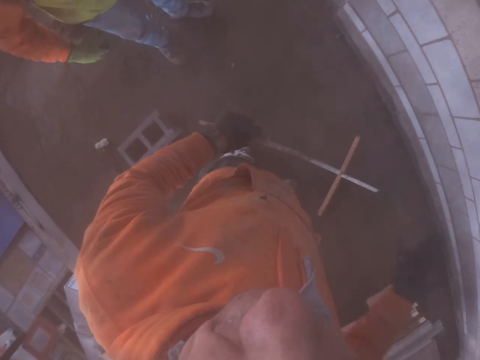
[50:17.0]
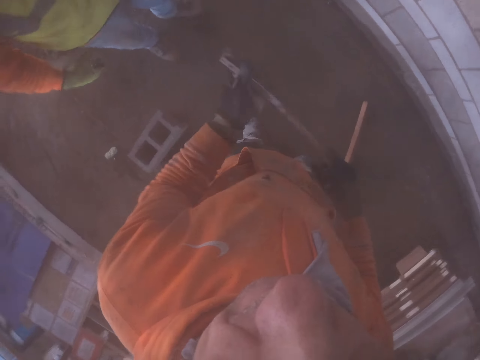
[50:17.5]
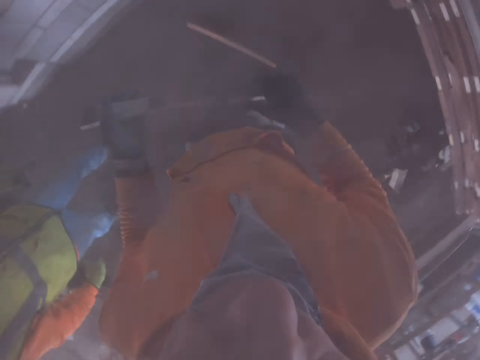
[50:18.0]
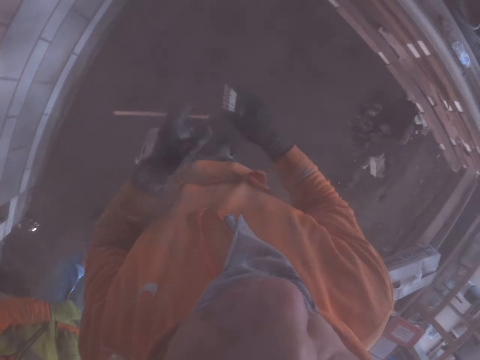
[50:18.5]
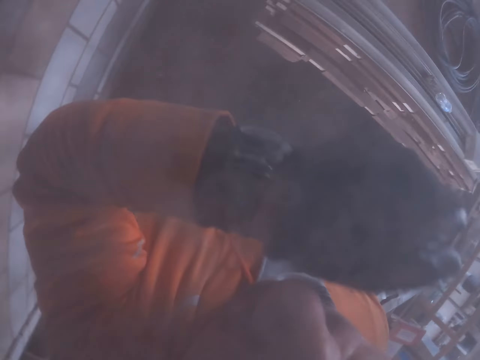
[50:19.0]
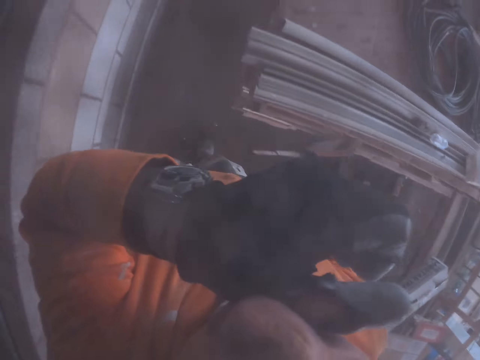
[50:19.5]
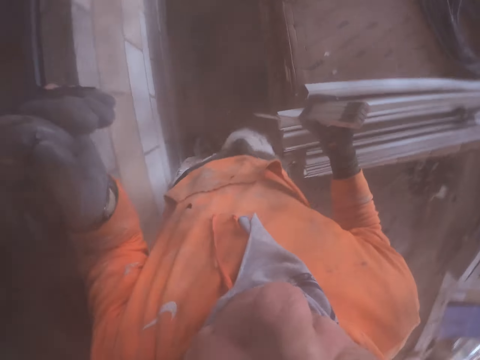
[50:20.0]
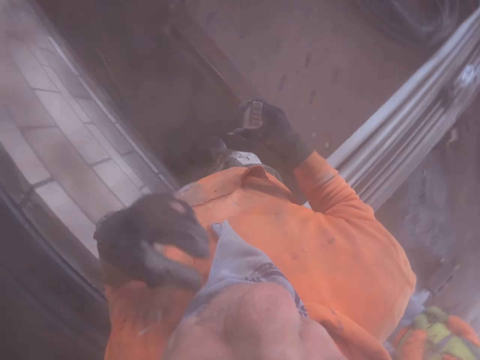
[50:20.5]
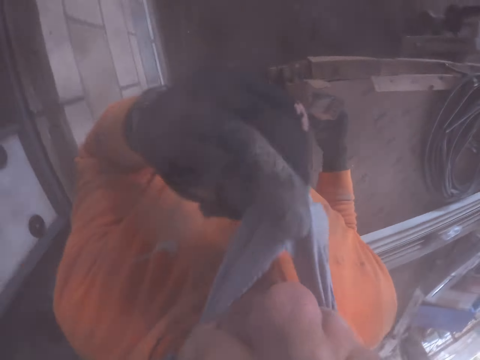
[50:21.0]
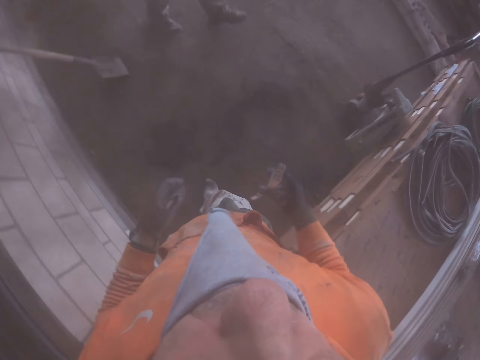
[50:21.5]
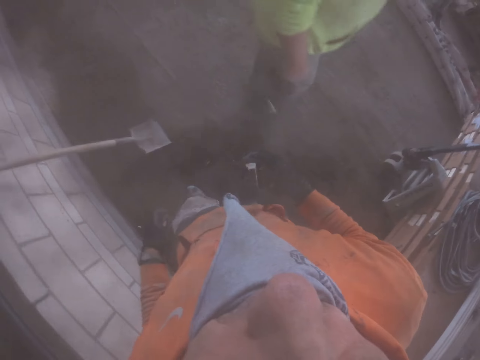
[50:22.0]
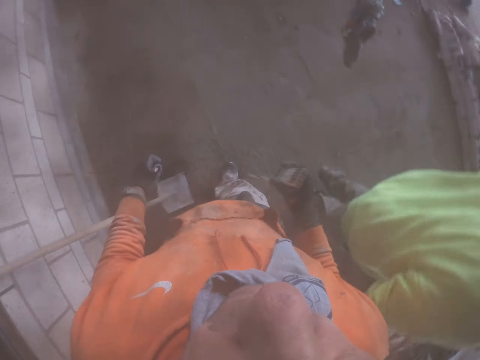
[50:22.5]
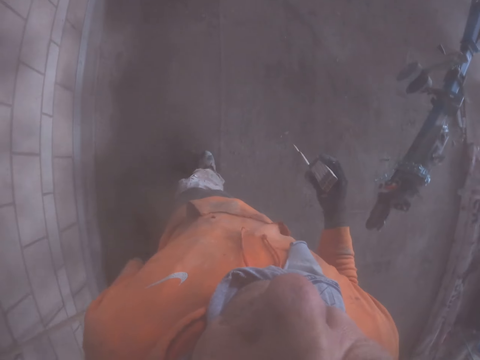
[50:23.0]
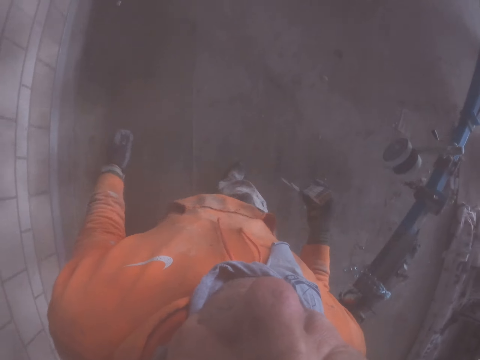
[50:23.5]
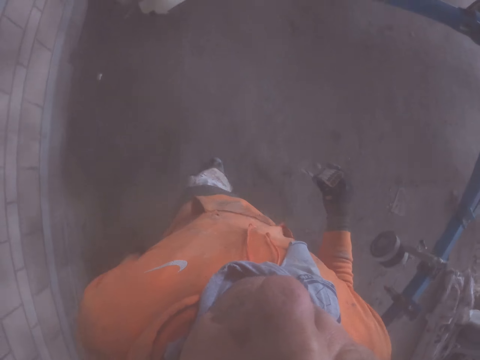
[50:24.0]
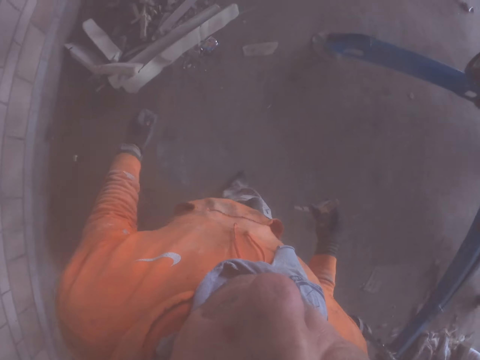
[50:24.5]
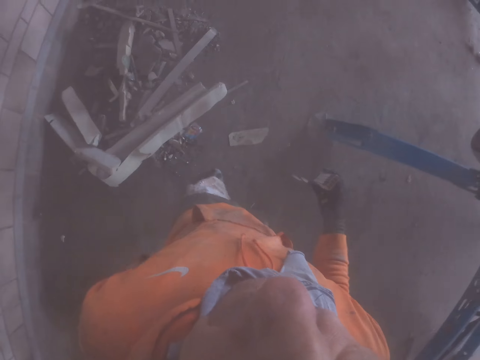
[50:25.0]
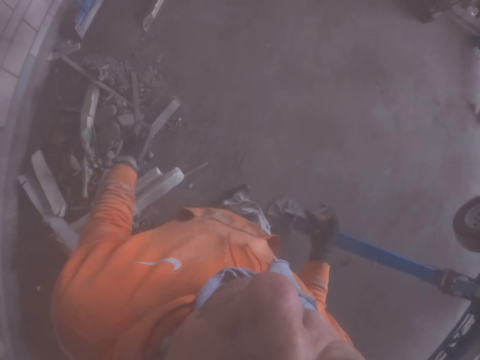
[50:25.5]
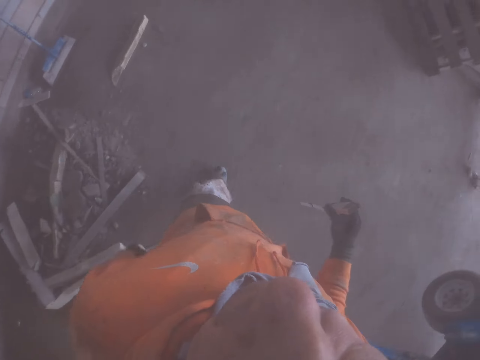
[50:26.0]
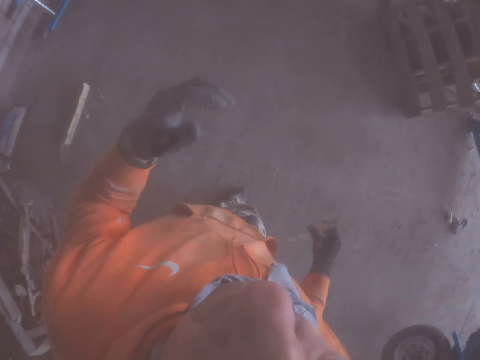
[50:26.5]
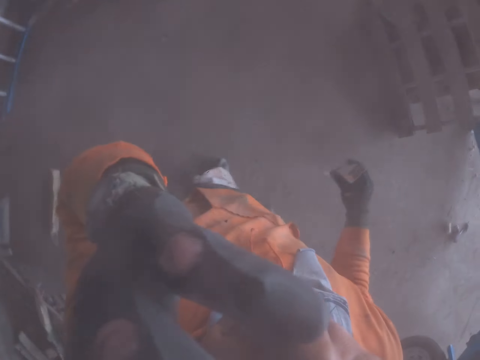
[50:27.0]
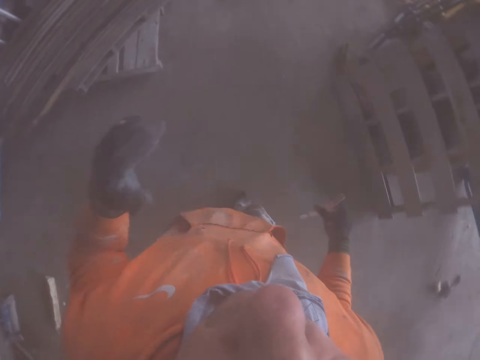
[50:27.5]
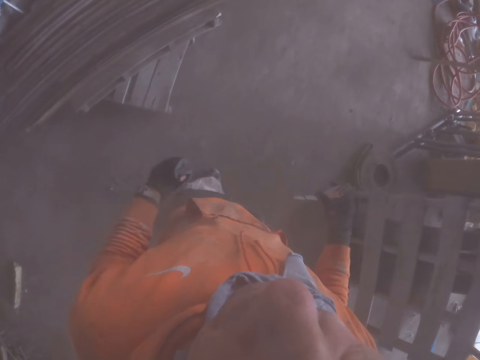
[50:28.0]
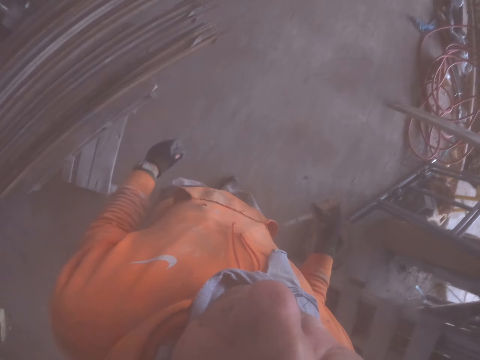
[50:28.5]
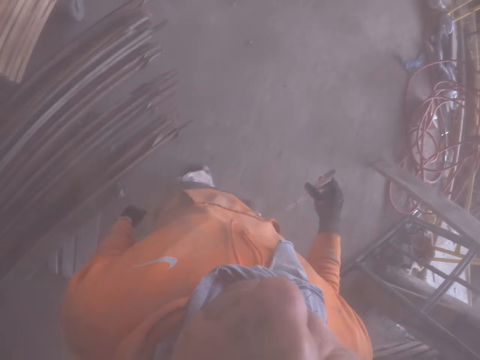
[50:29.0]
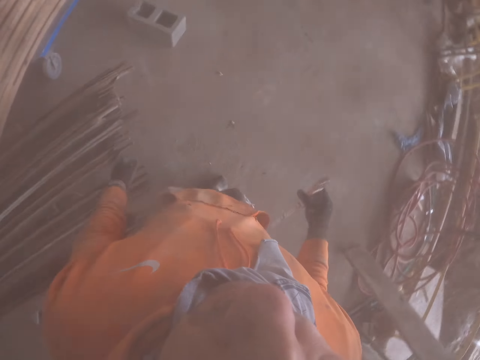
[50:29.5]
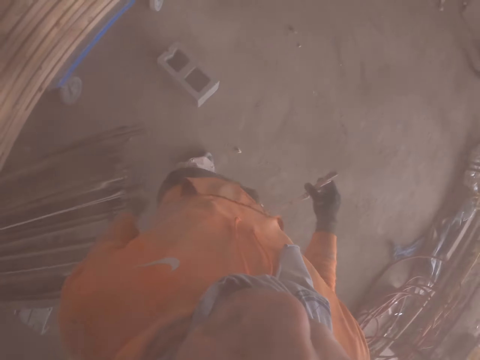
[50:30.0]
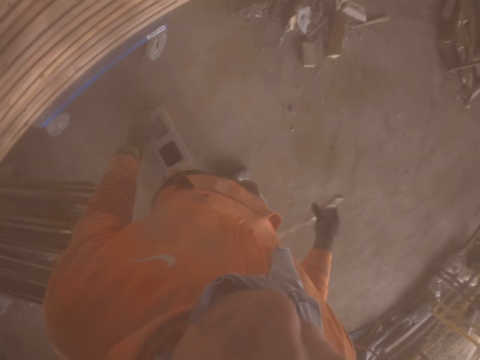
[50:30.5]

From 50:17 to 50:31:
The camera wearer touches his face. He walks around. He touches his camera.

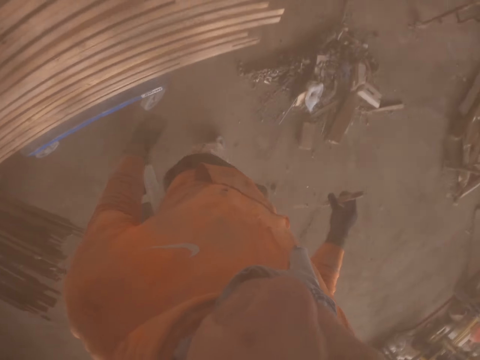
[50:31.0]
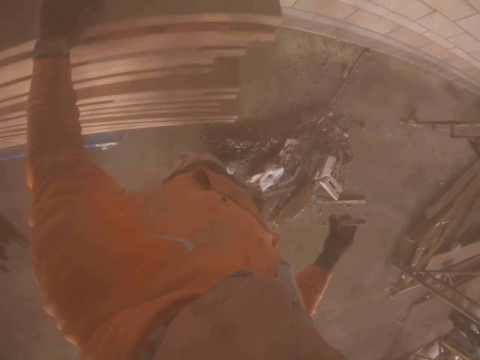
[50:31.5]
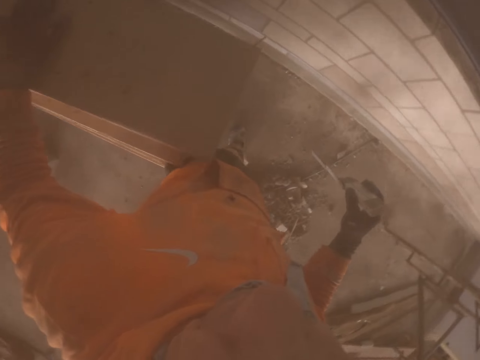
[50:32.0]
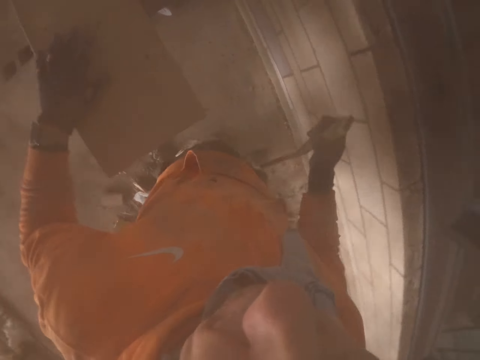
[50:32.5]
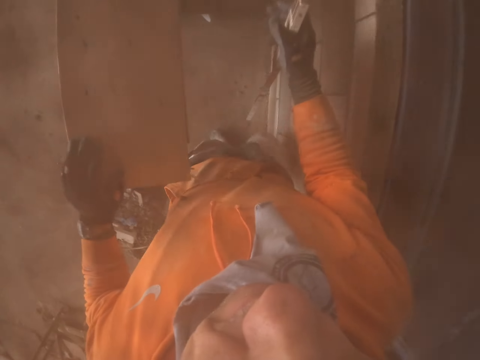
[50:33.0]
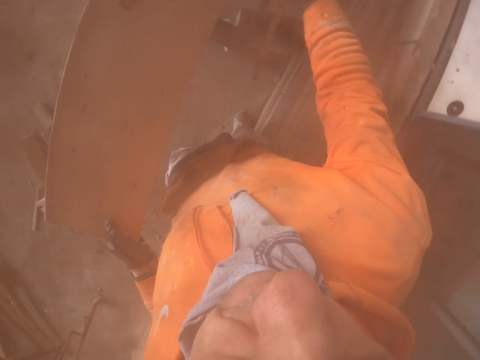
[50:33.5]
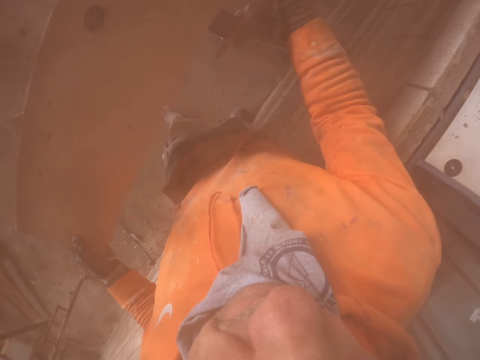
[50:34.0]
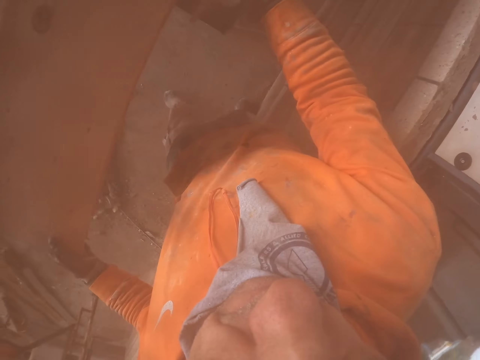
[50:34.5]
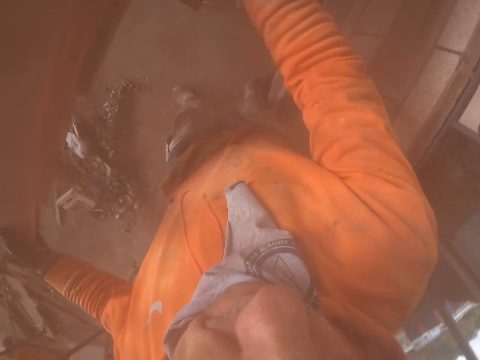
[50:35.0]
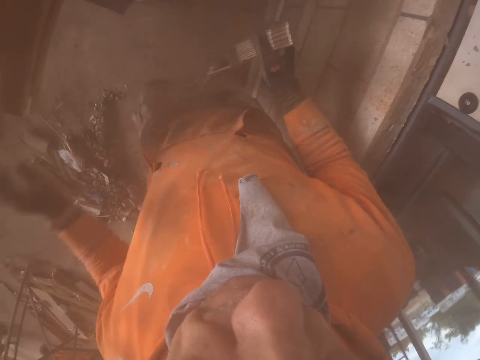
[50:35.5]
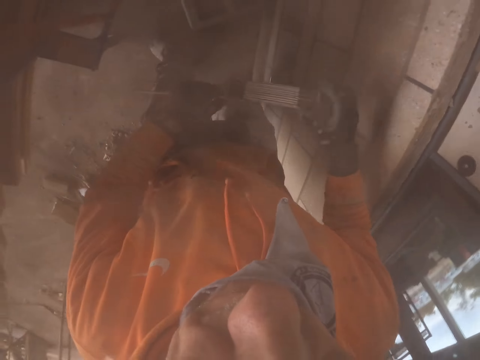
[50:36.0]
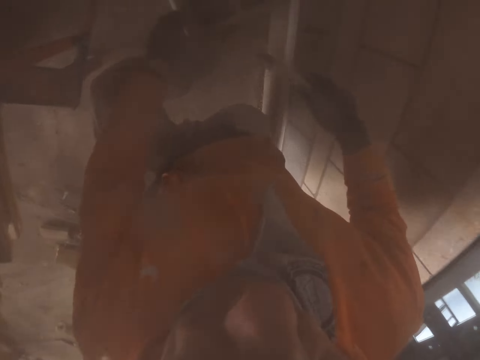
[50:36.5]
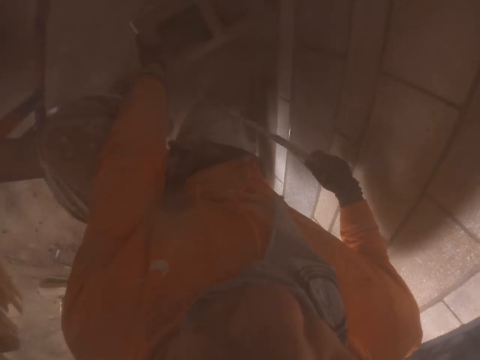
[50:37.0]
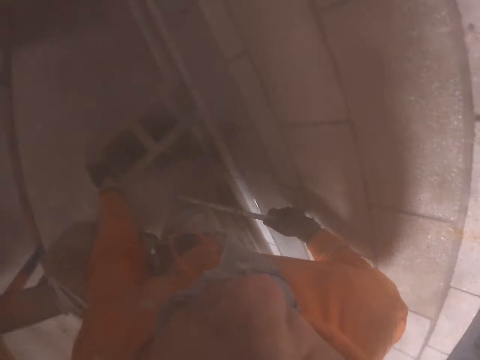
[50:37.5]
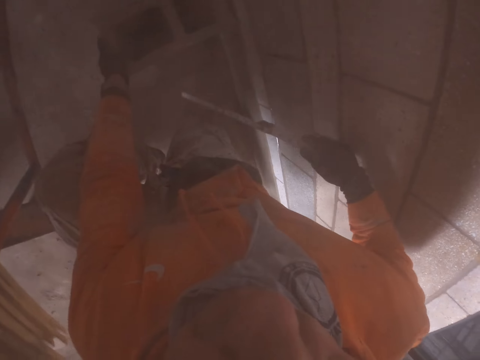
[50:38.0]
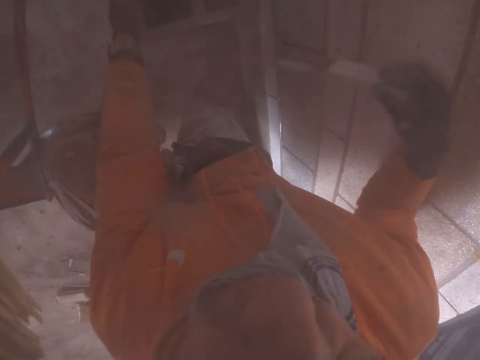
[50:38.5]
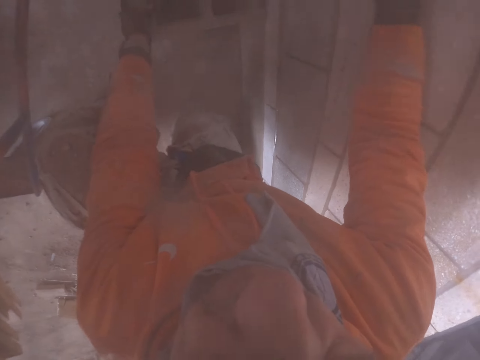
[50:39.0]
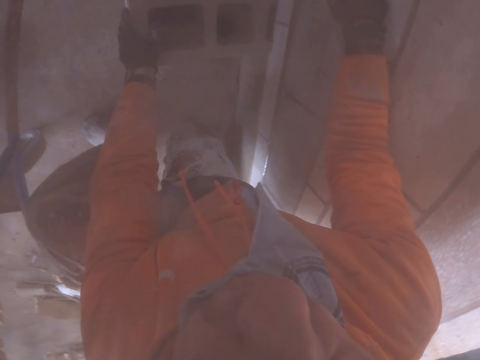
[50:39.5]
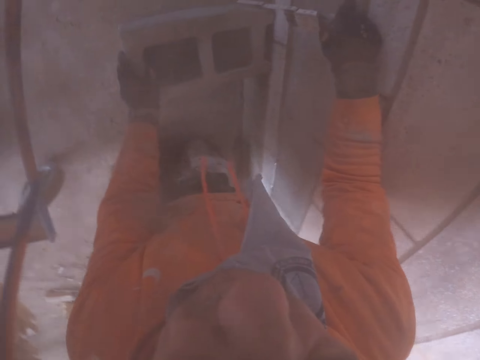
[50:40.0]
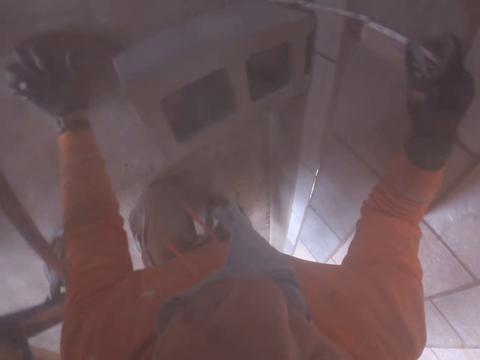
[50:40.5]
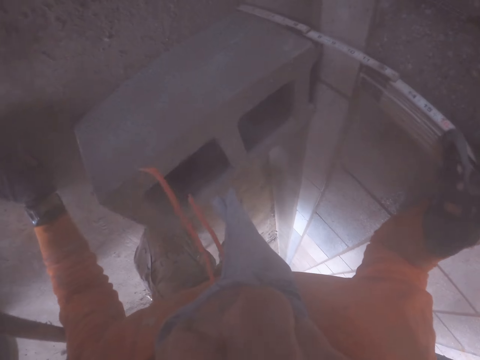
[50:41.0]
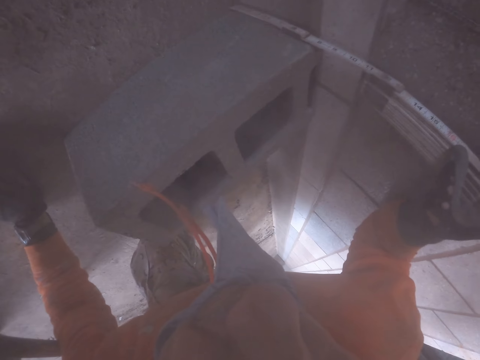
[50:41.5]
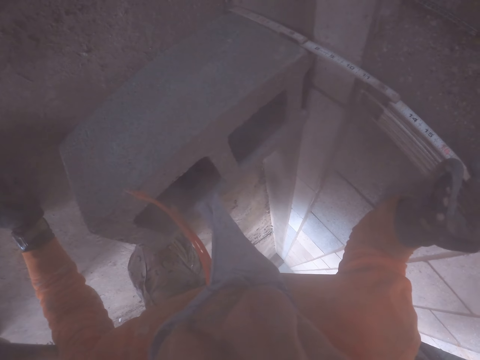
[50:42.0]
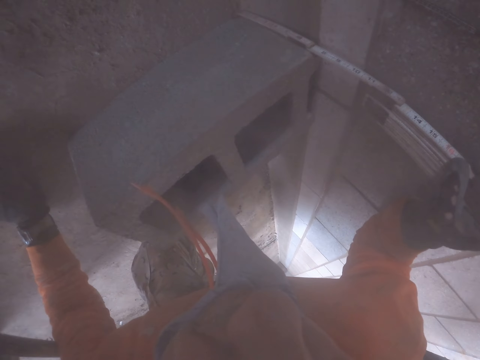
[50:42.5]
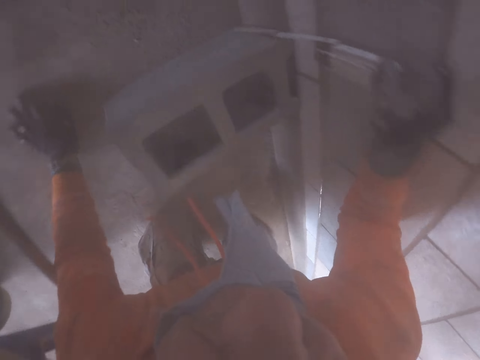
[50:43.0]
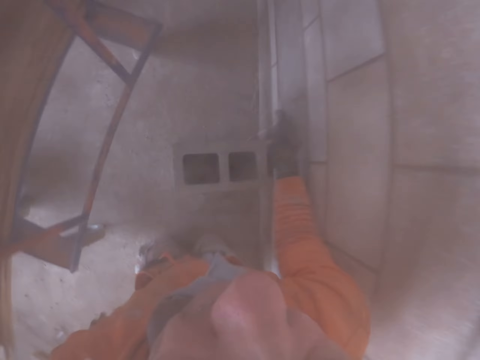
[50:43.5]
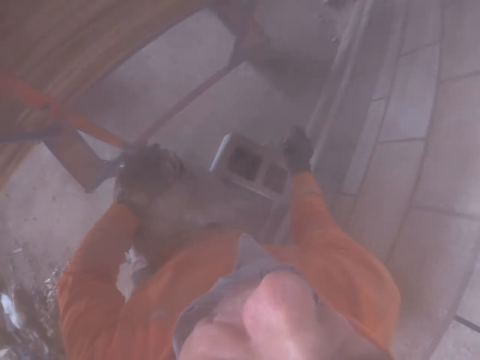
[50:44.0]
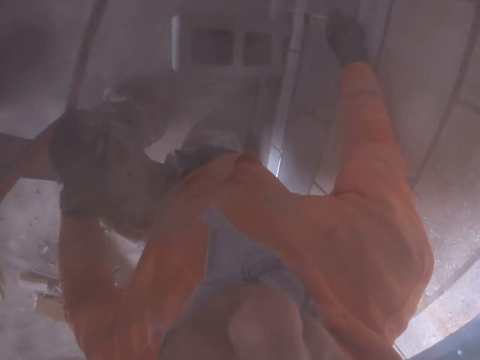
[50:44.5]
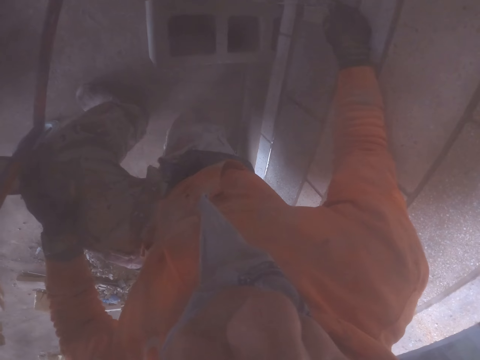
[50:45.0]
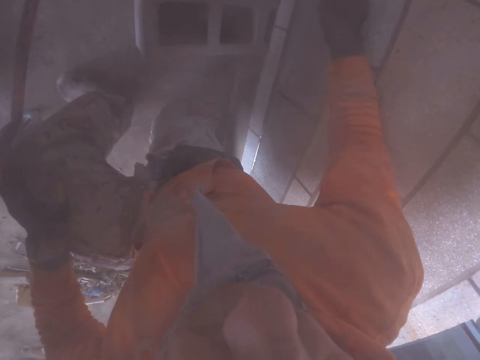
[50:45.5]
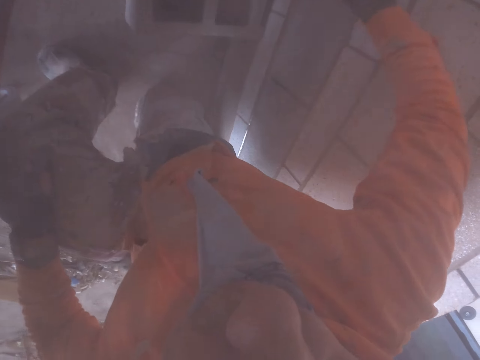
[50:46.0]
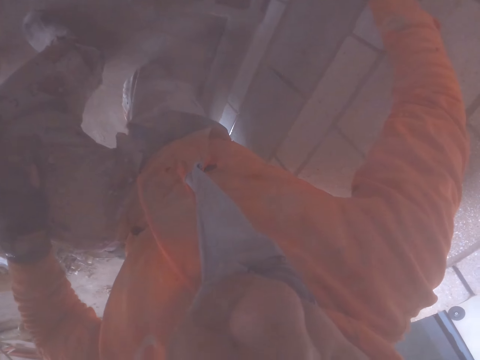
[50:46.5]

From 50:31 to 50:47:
The camera wearer touches the wood frame. He touches the brick. He picks up the brick on the floor. He measures the wall. He touches his knee. He measures the brick.
